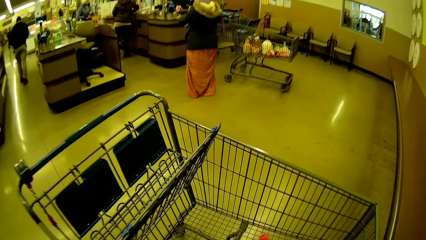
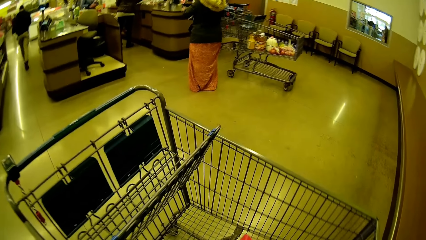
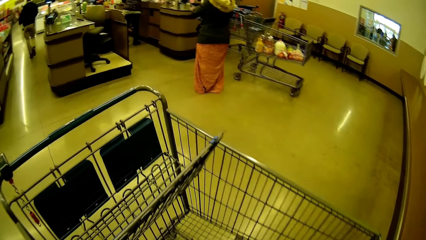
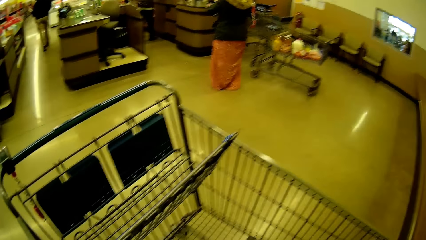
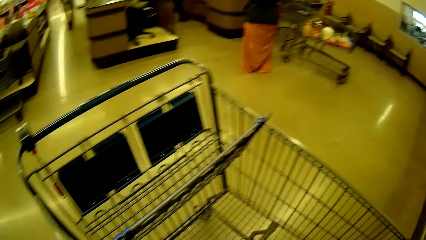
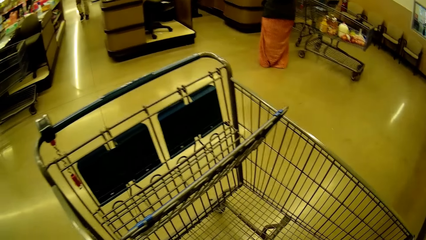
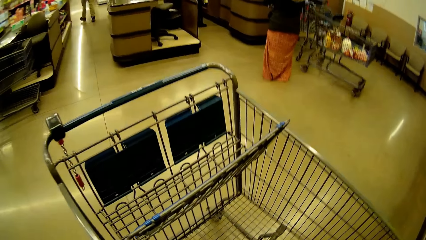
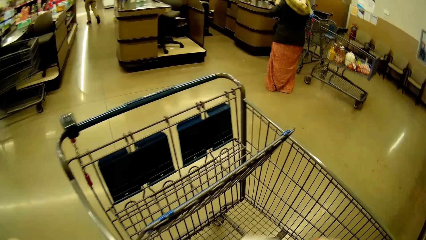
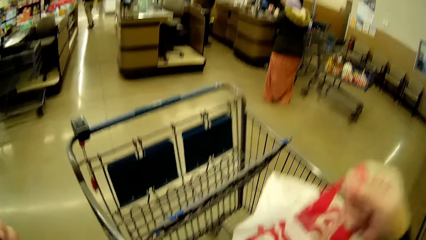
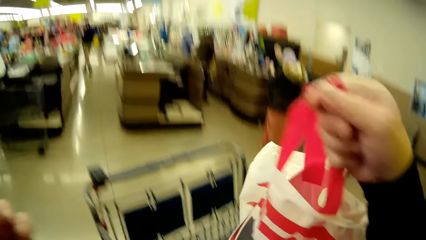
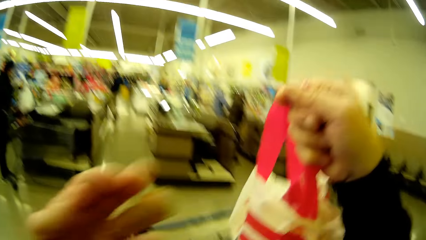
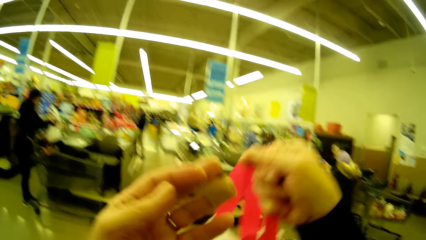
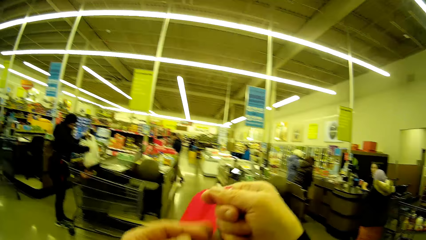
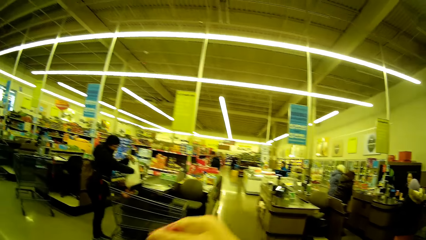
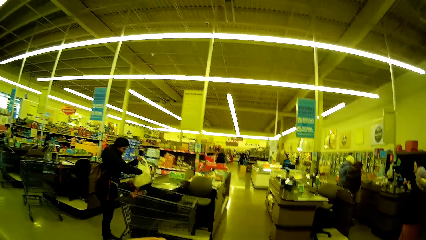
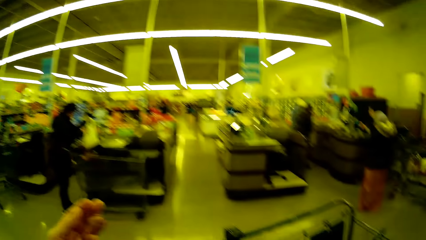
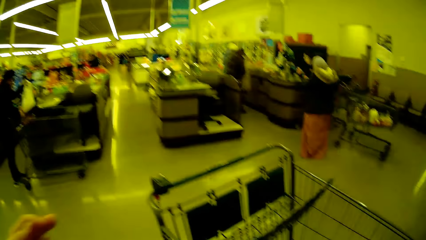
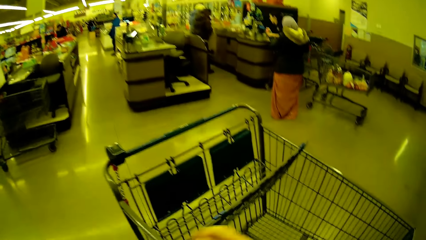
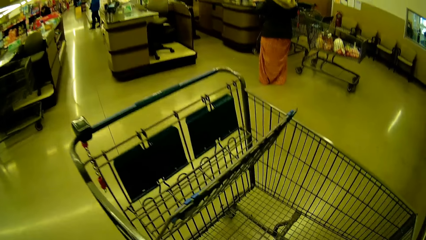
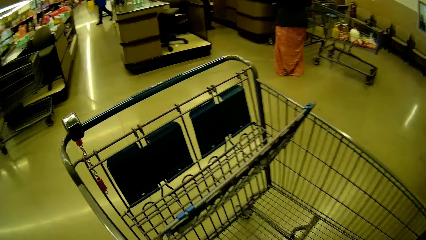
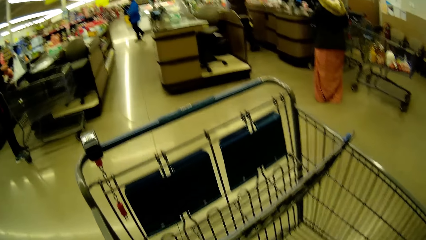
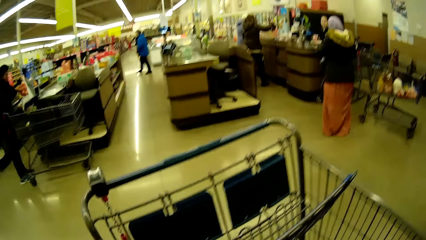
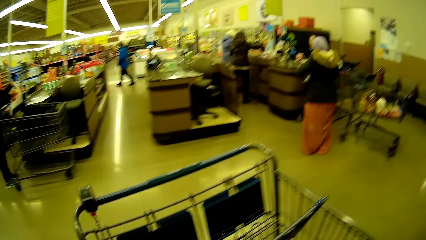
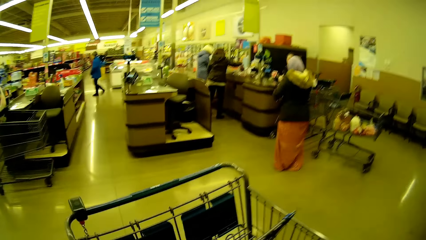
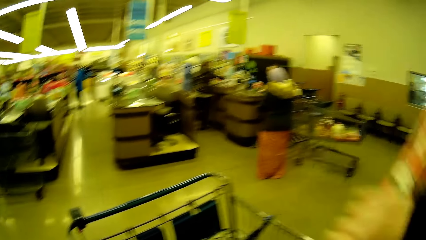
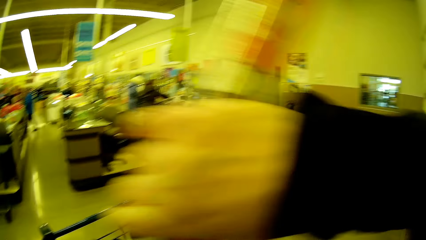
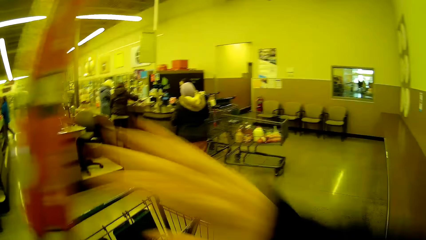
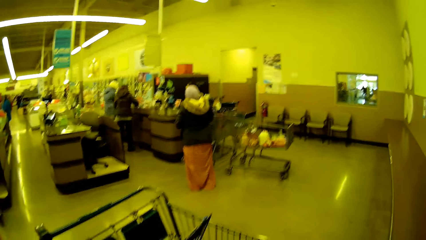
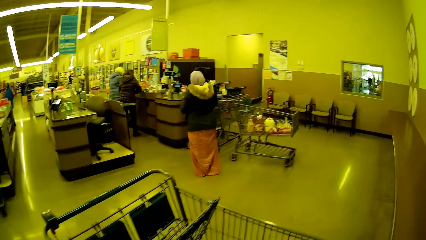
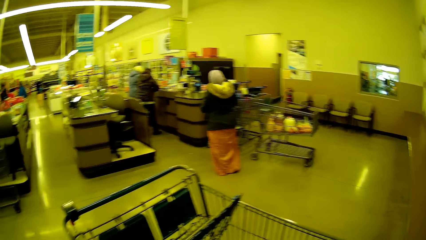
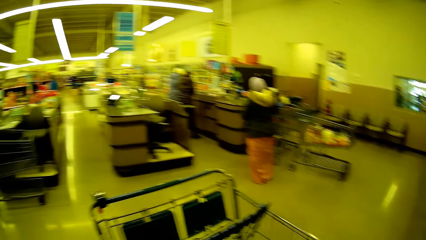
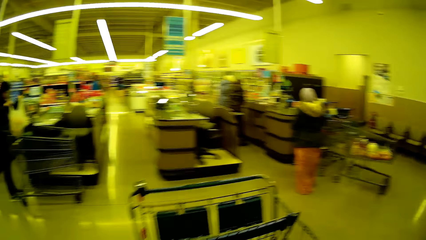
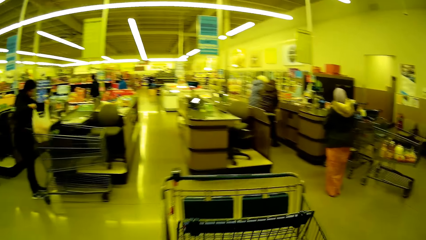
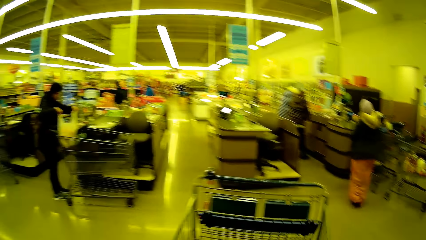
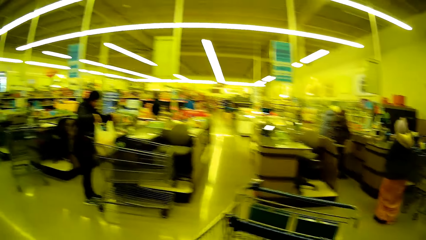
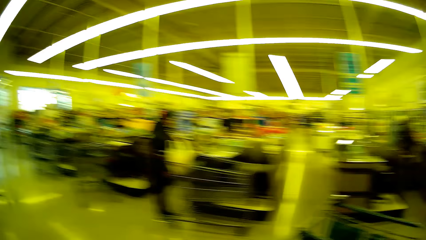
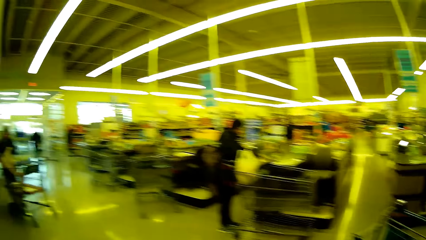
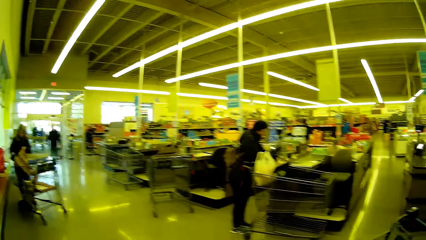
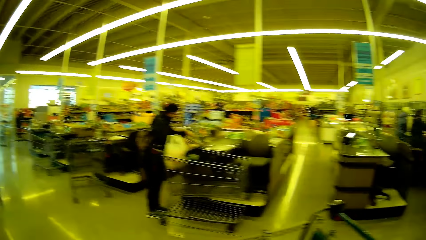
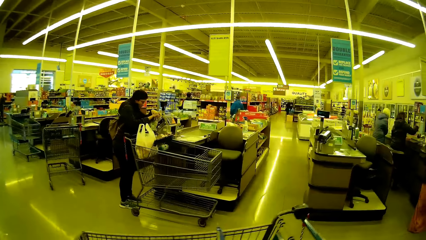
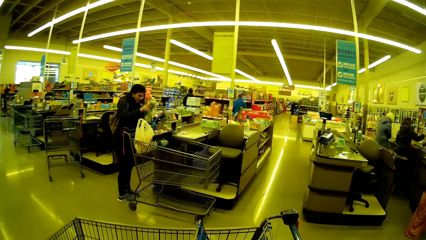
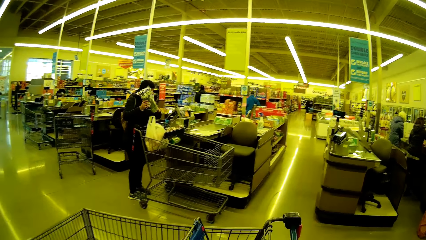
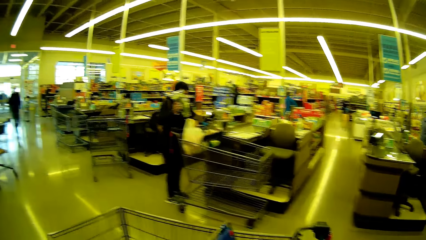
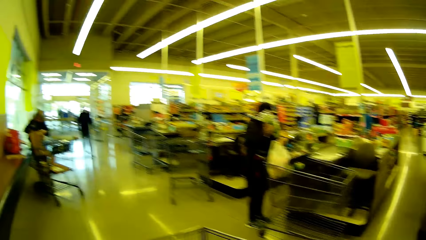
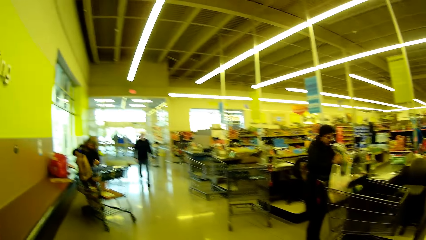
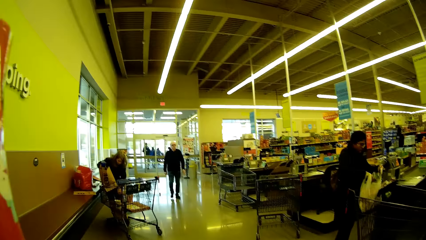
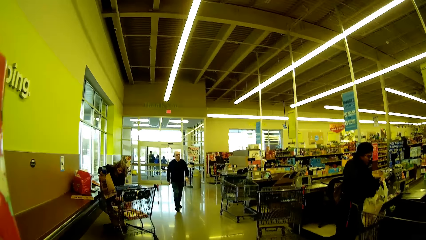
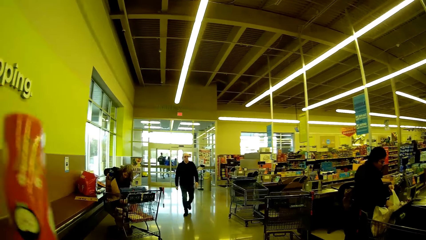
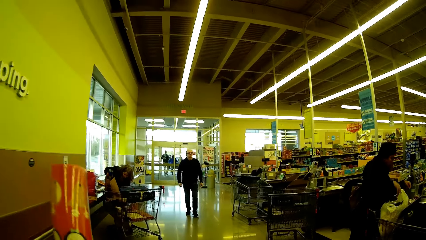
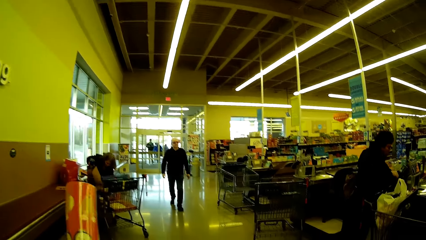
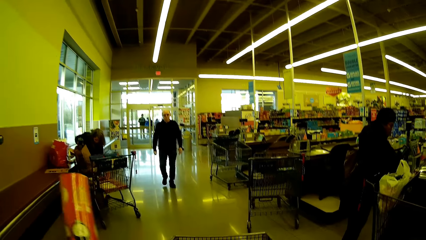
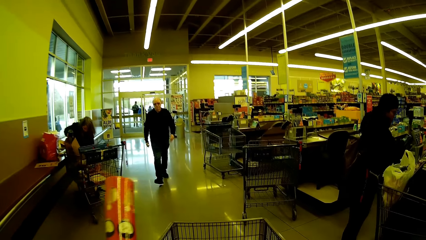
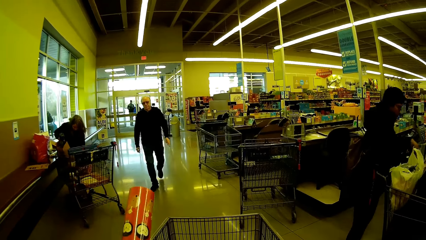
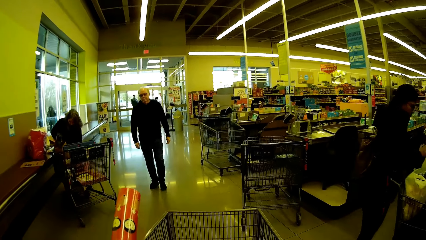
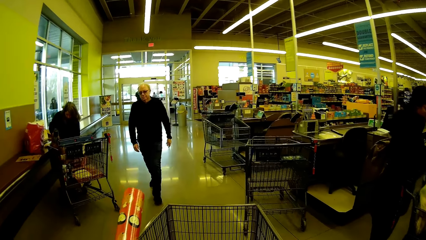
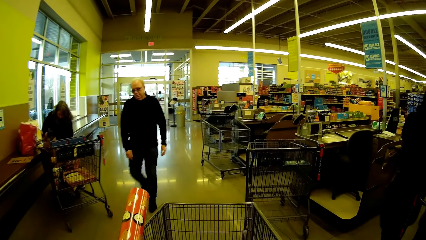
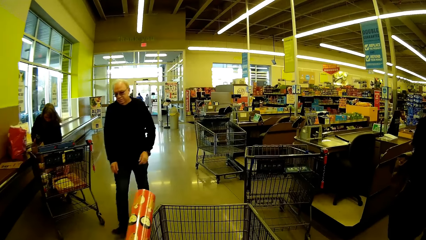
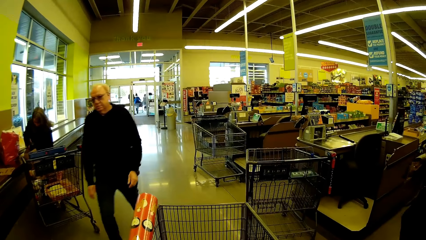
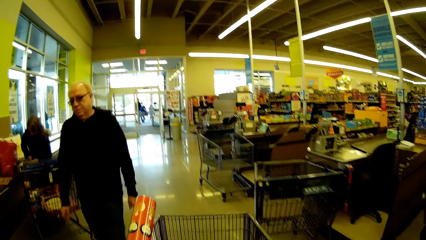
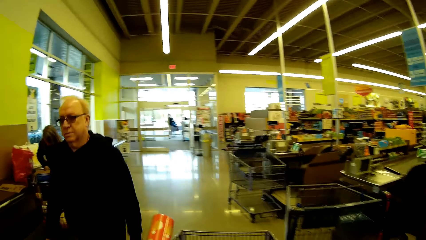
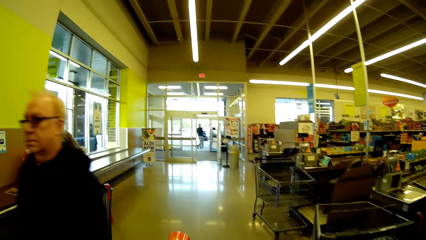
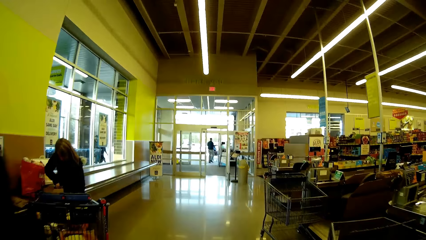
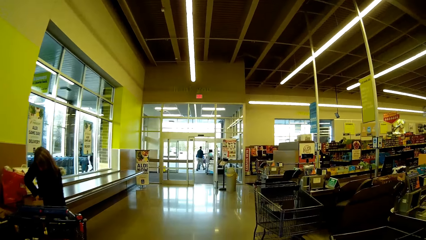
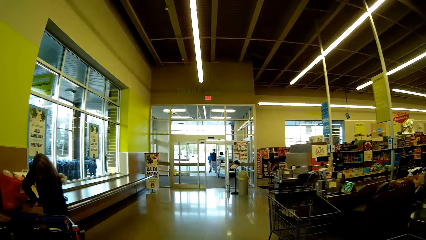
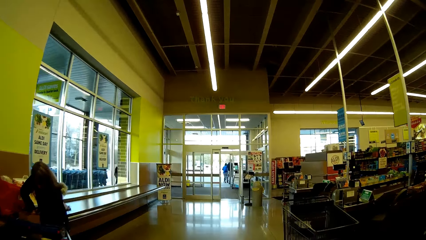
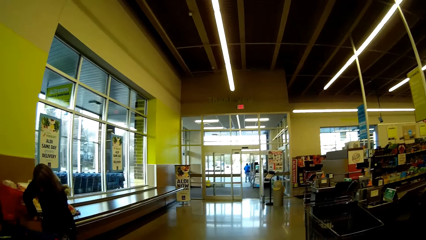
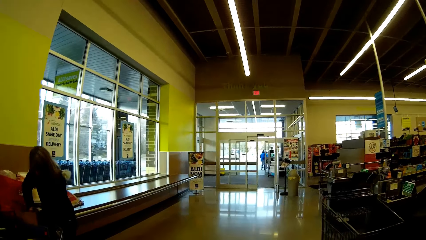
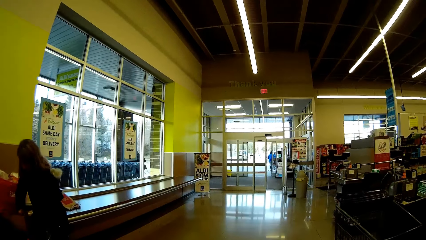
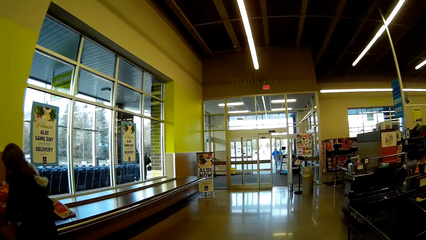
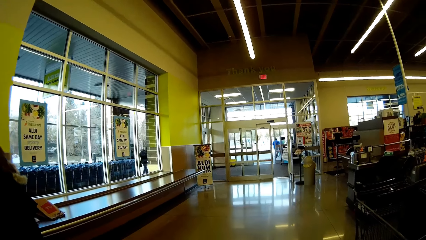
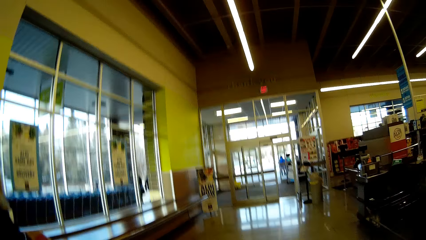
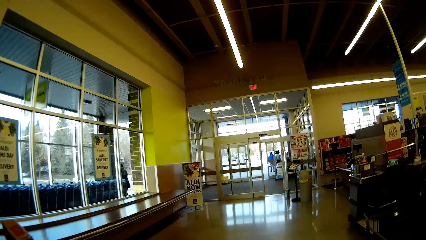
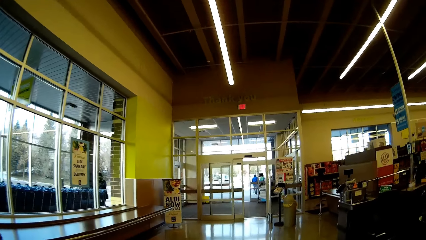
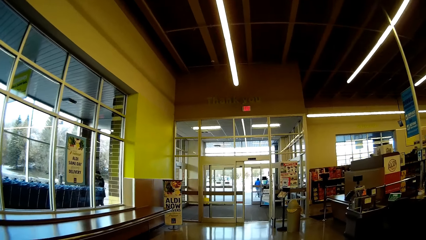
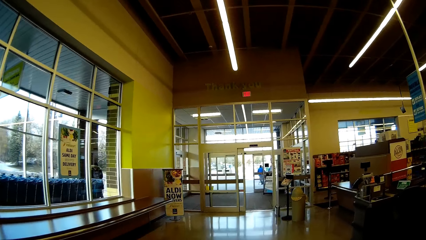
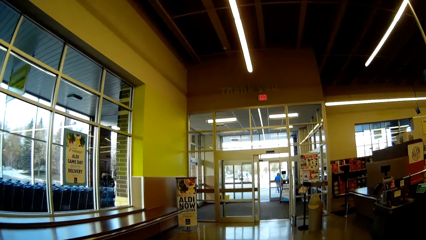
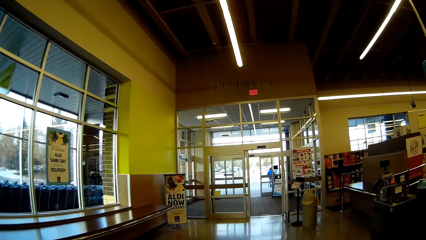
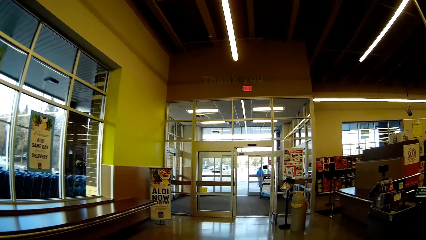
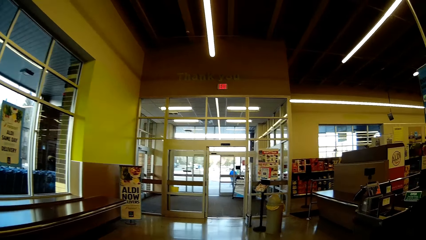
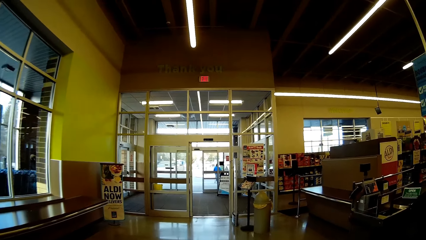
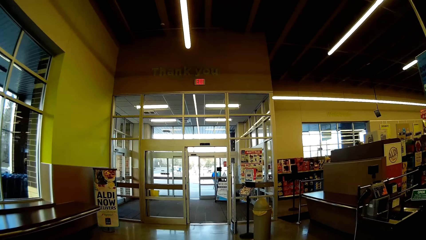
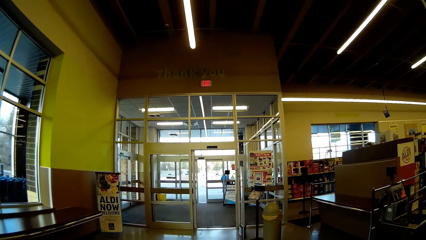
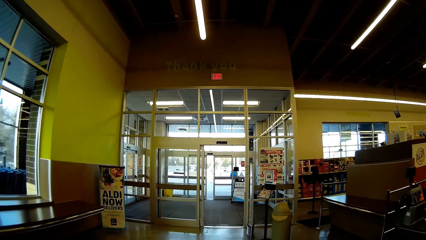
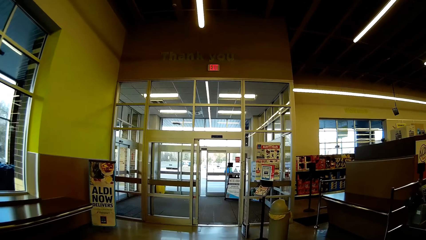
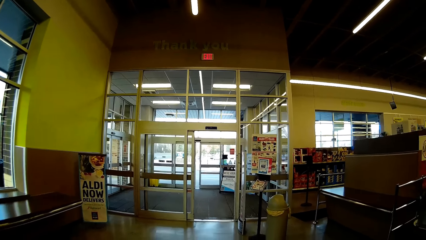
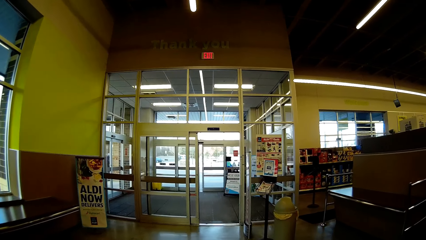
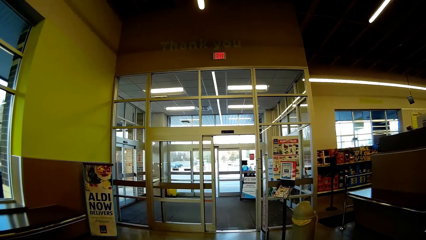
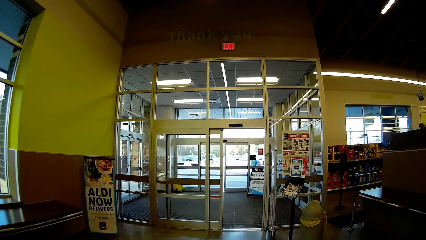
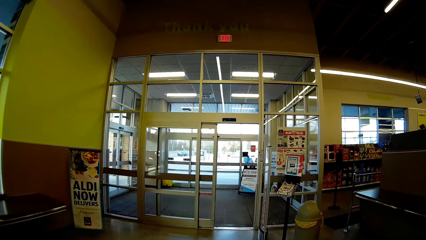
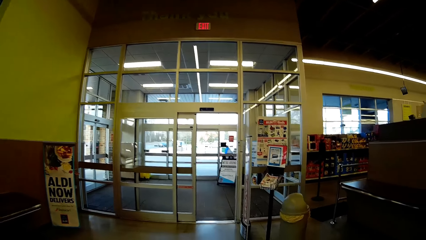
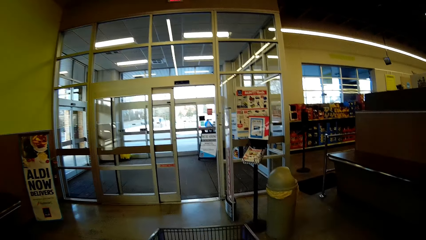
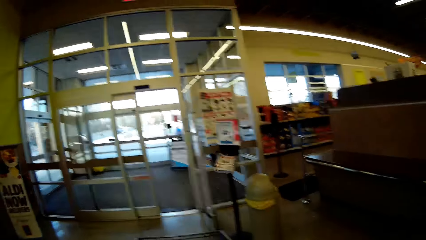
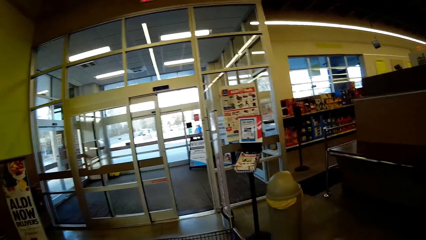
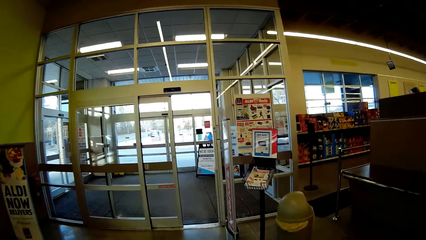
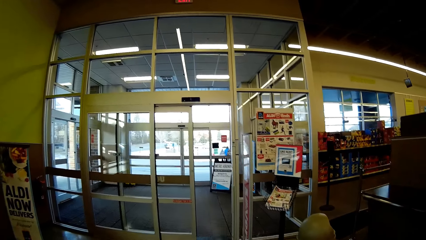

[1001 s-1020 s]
The camera wearer picks up the bag. They pass the bag to the left hand. They pick up the jumbo gift wrap. They pass the jumbo gift wrap to the left hand. They push the trolley. They push the trolley again. They carry a packing bag.
